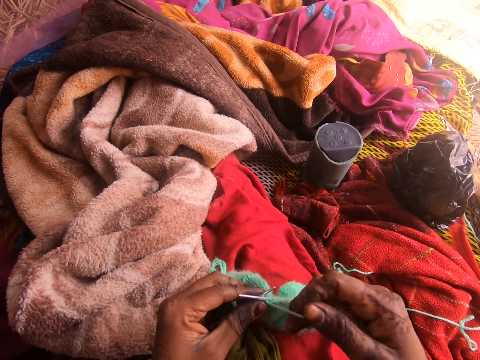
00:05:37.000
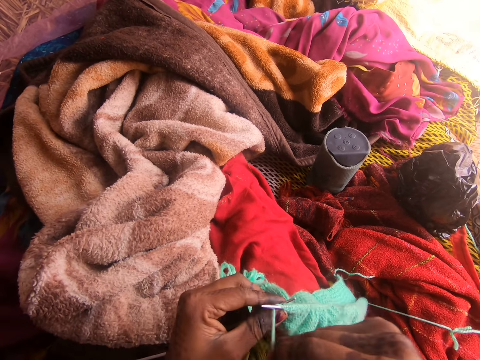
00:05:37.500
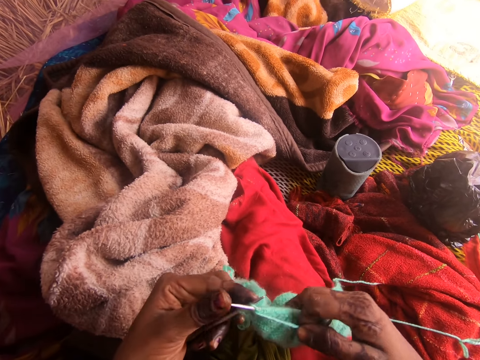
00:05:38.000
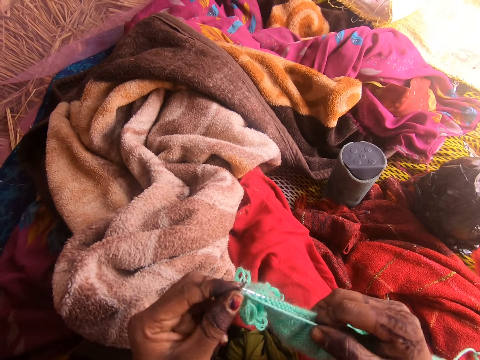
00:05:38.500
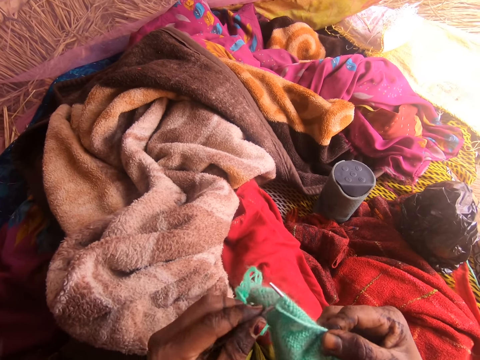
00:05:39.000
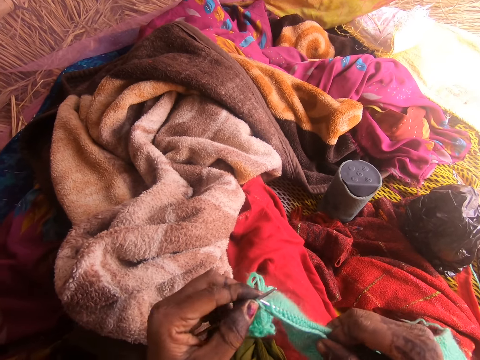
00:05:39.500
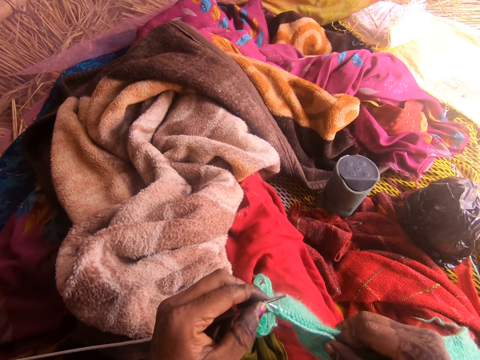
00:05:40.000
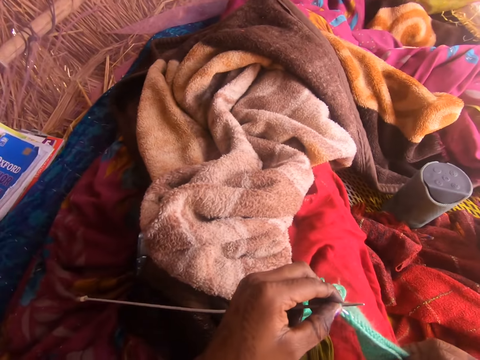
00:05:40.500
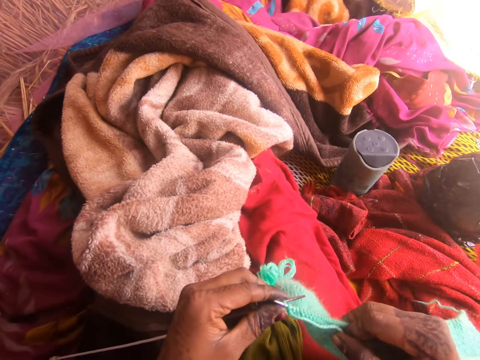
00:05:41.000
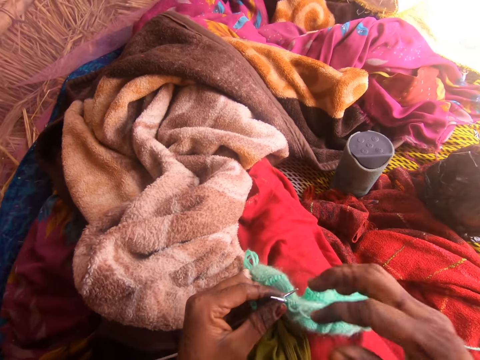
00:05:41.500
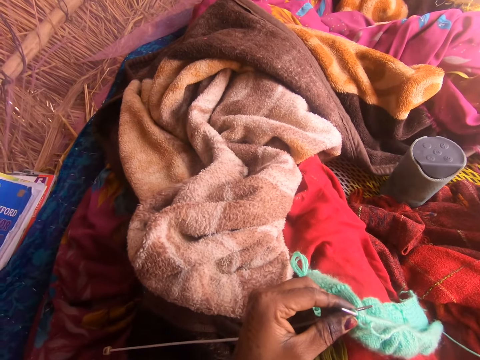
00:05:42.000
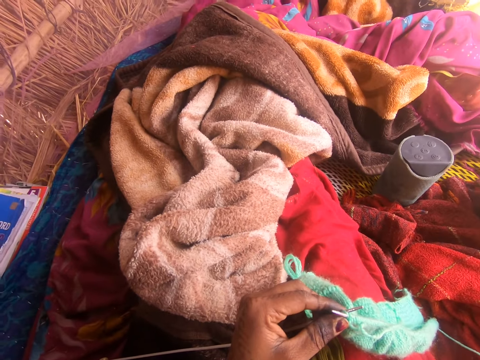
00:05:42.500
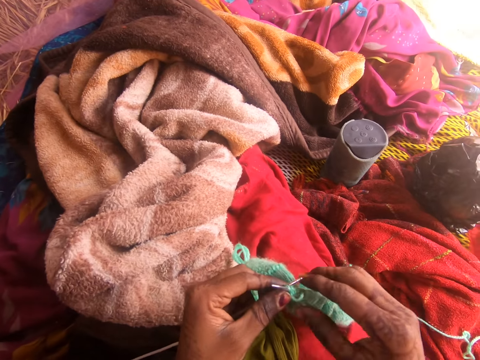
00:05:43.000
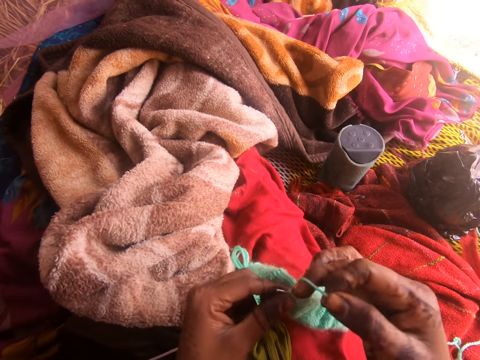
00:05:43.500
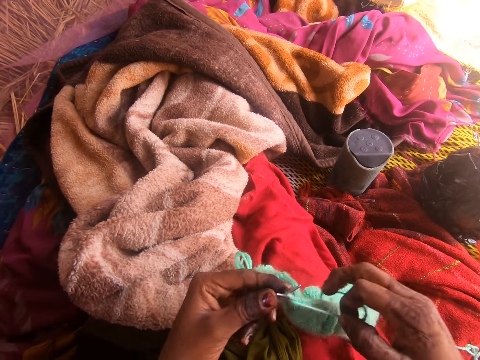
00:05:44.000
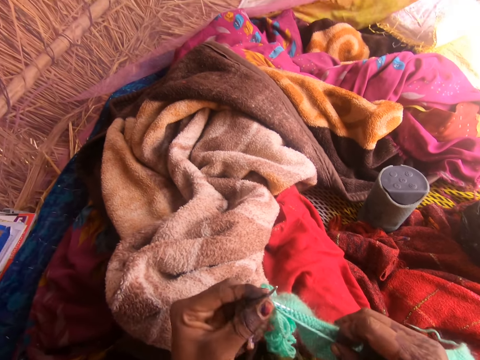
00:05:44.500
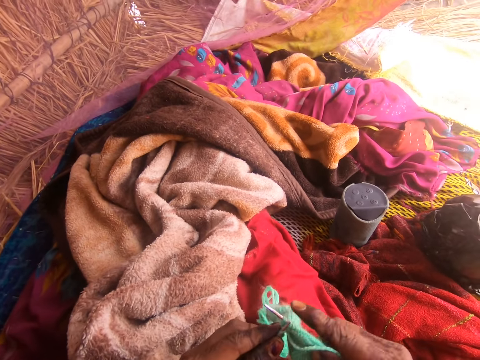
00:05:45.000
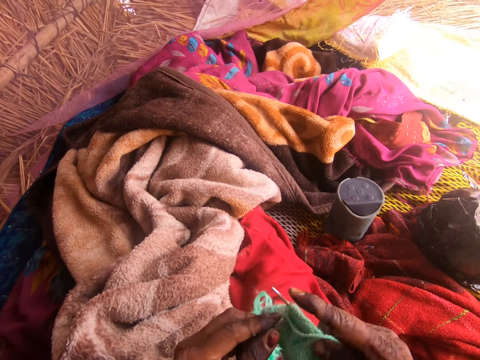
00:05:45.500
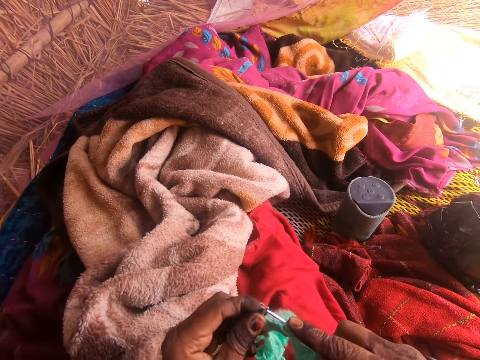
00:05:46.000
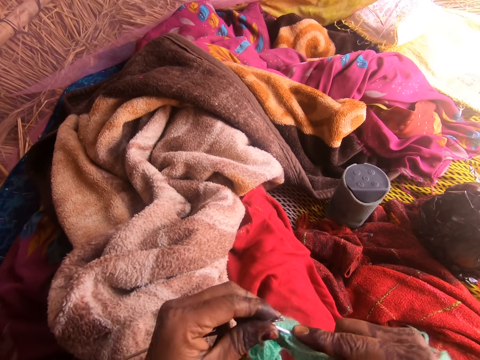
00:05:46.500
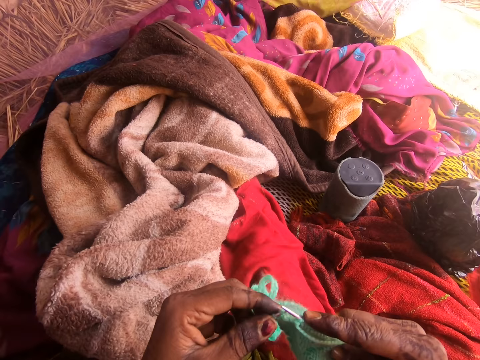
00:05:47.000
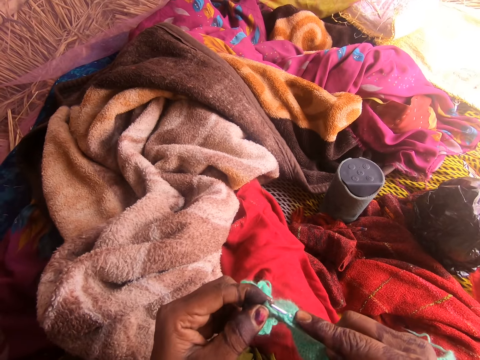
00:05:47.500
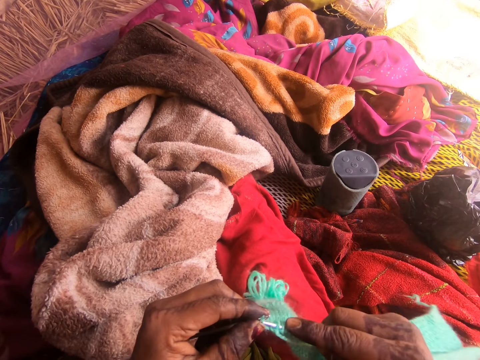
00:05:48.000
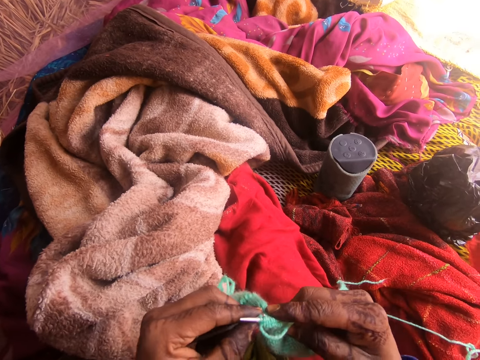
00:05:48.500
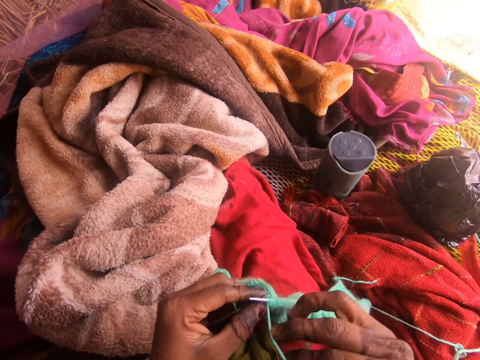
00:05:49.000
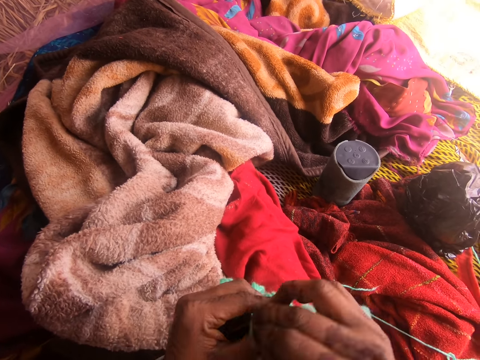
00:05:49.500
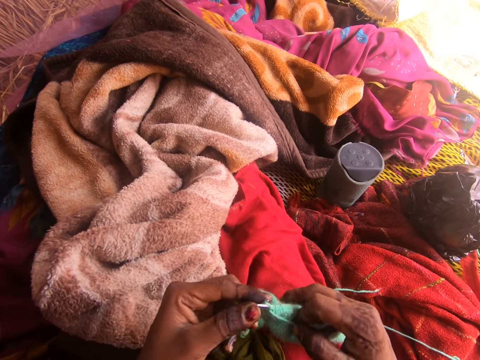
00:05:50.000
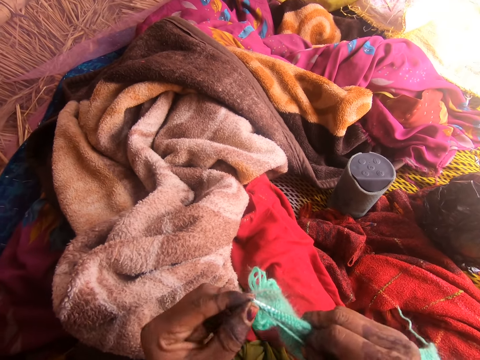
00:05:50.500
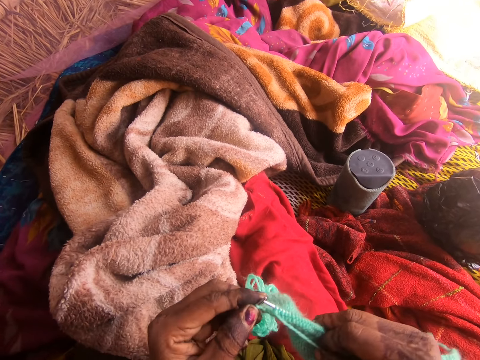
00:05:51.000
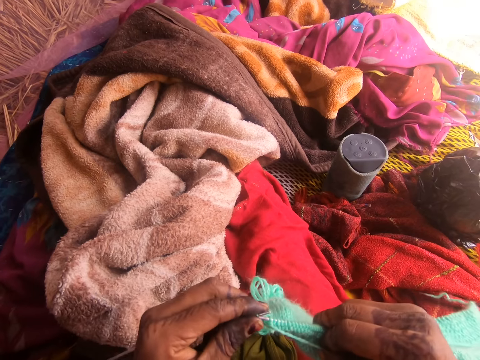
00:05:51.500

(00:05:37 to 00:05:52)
The camera wearer raises the right hand. They hold a needle with both hands. They knit the fabric.

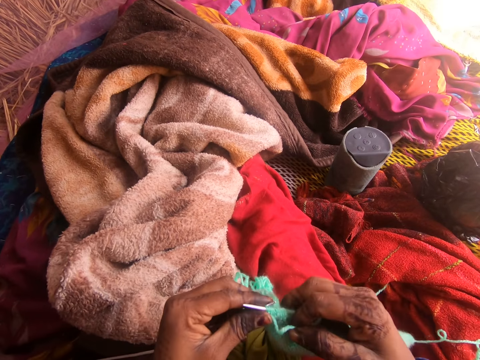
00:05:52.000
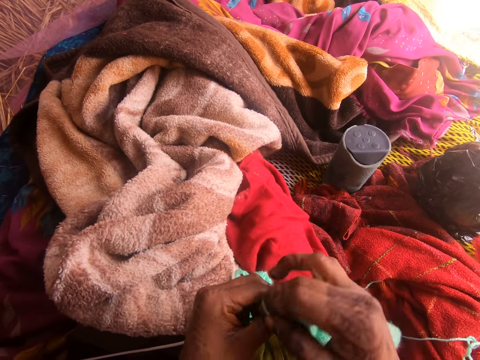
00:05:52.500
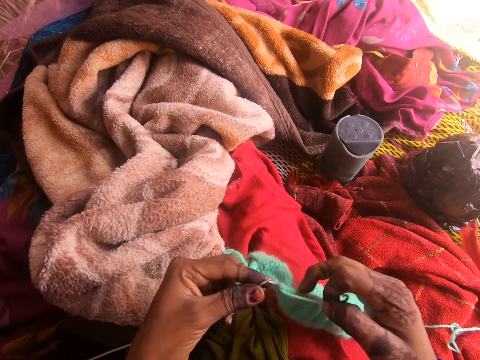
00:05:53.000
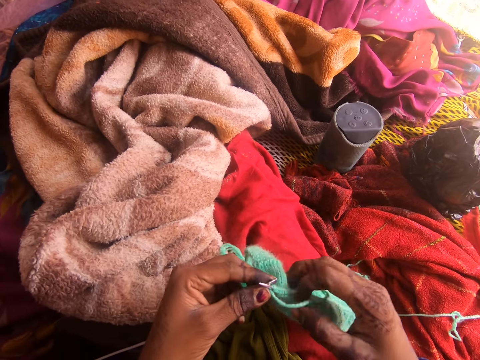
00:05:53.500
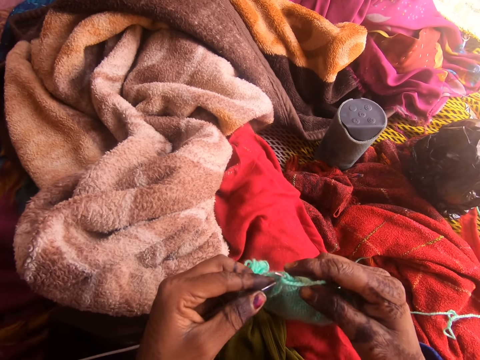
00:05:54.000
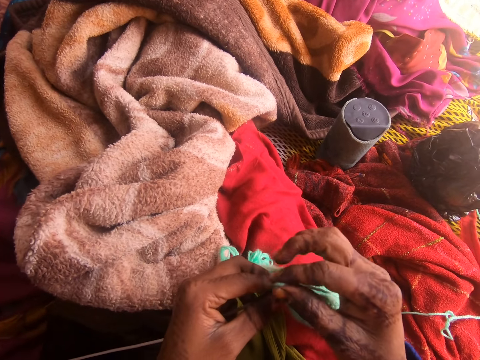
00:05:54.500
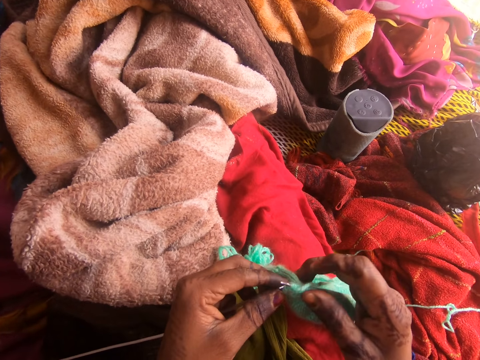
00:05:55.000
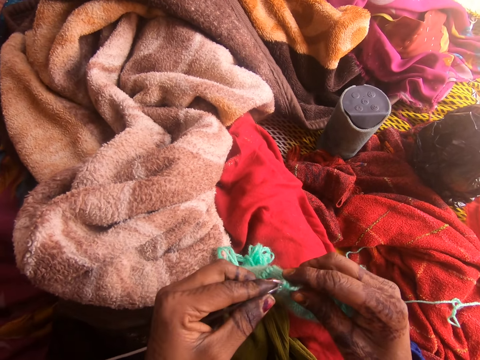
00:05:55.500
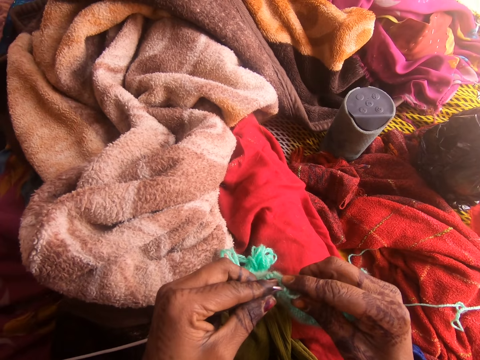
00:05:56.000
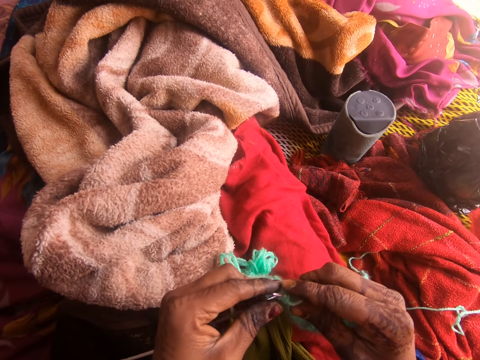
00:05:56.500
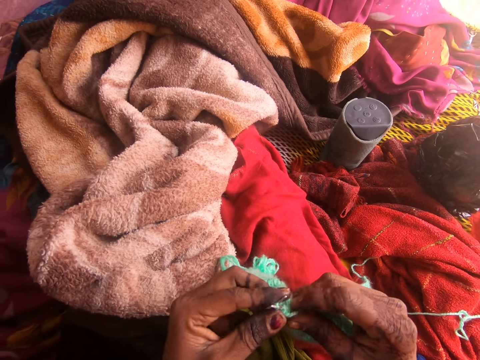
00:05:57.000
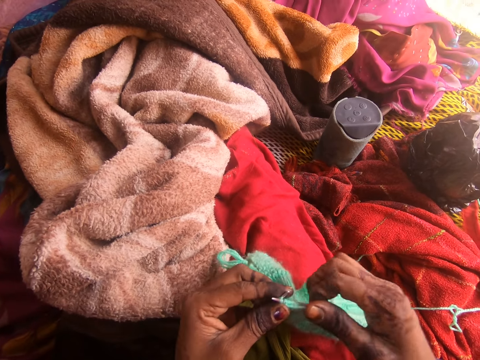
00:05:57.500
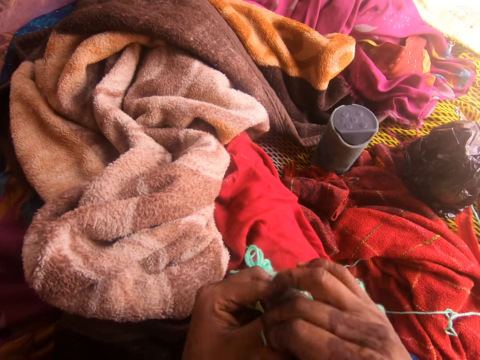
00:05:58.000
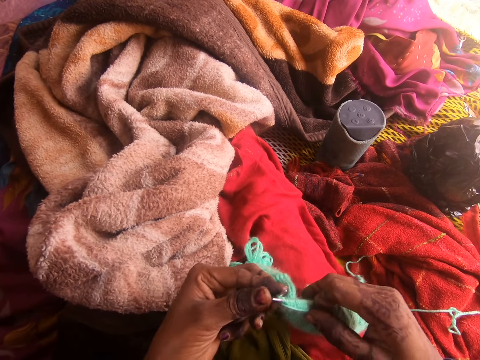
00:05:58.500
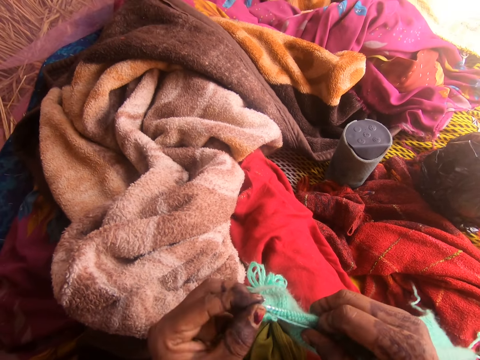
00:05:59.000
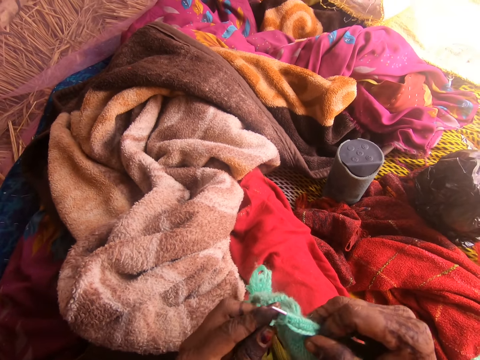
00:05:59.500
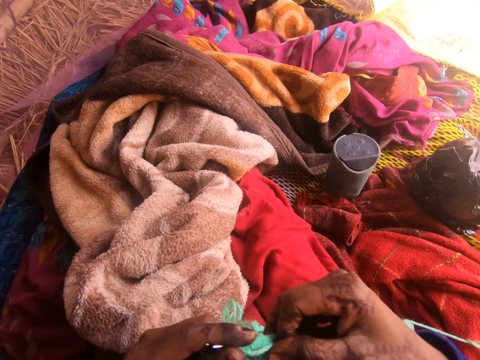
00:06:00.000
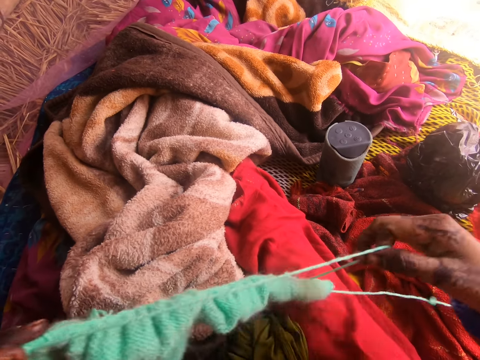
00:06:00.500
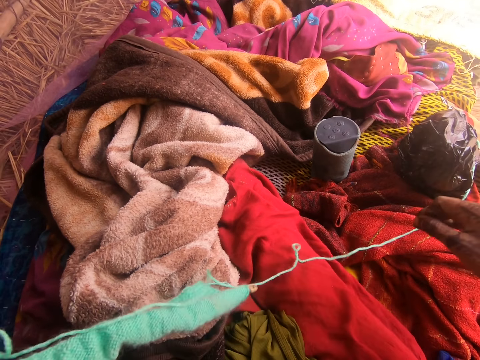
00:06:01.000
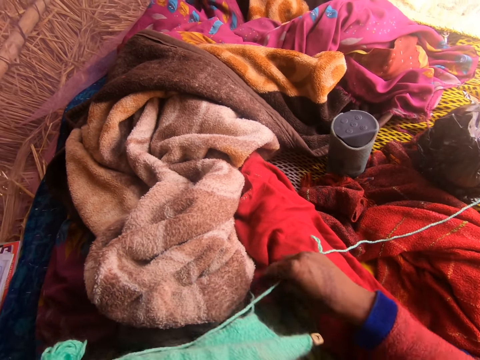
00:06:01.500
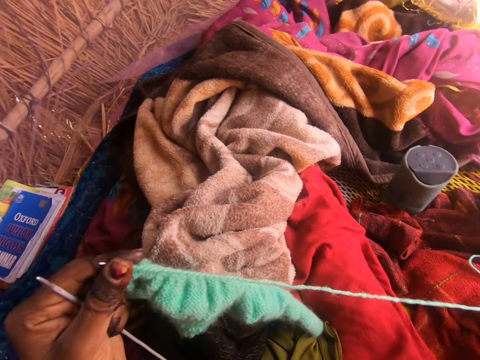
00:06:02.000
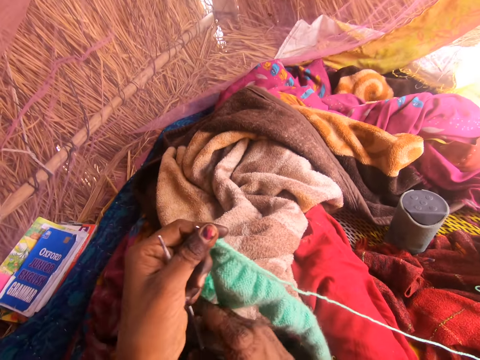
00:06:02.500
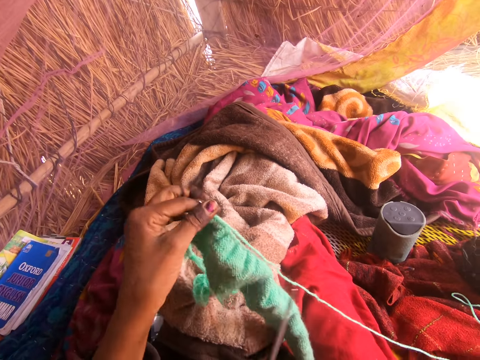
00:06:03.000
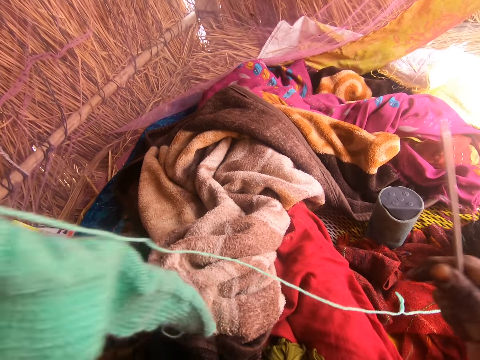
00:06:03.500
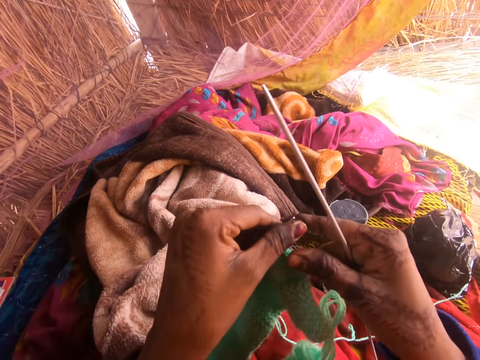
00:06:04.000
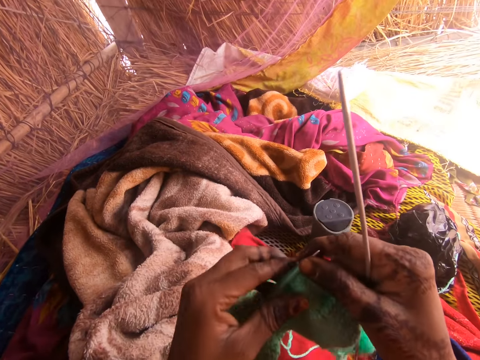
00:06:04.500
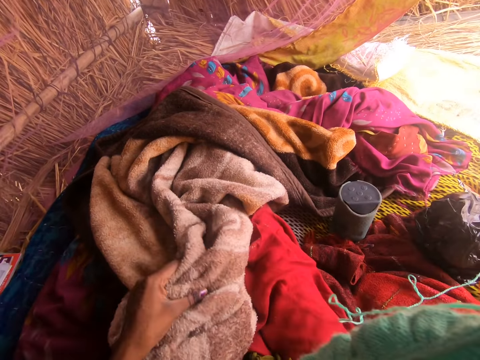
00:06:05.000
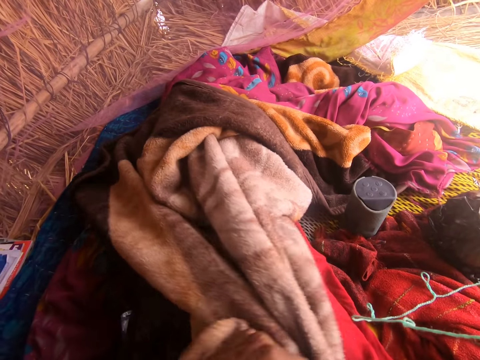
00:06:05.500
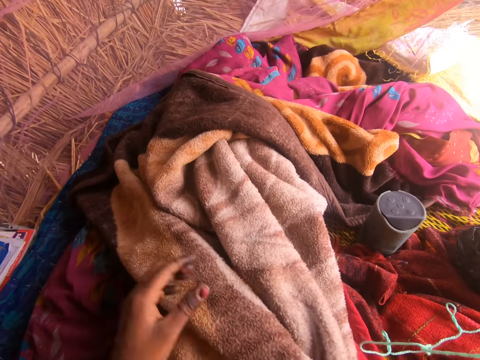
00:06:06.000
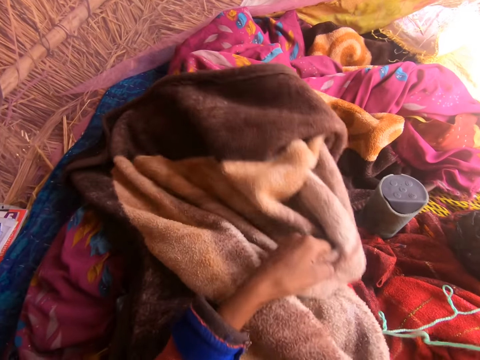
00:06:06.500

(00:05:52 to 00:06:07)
The camera wearer straightens the thread. They change the crochet to the other hand. They hold a needle with the right hand. They stretch the fabric. They sew using a yarn and the crochet. They touch the blanket. They hold the fabric with the right hand. They stretch the blanket. They look for something in the blanket.
